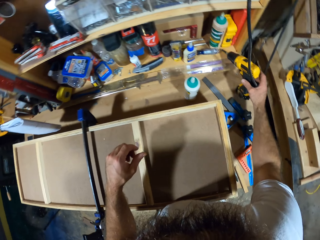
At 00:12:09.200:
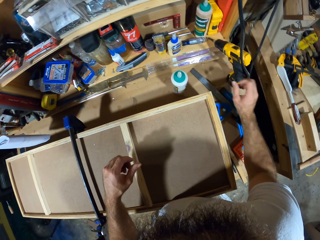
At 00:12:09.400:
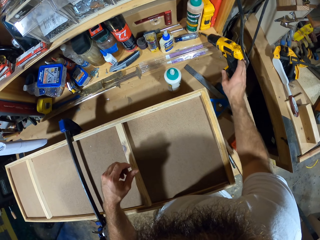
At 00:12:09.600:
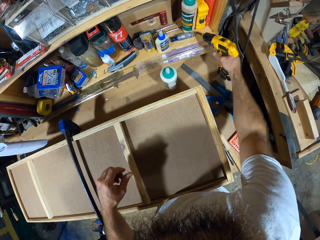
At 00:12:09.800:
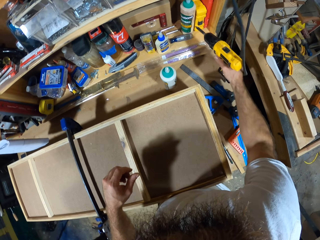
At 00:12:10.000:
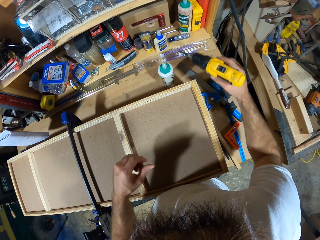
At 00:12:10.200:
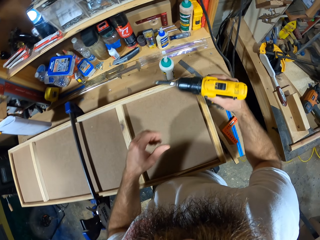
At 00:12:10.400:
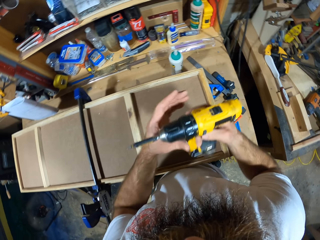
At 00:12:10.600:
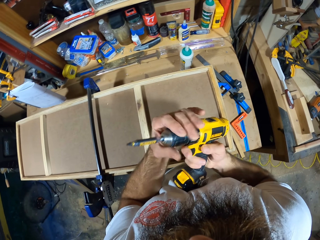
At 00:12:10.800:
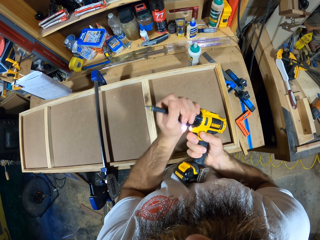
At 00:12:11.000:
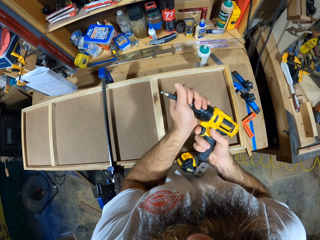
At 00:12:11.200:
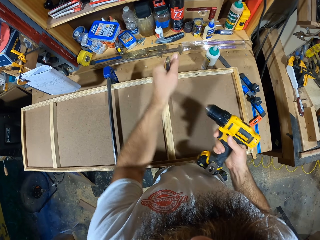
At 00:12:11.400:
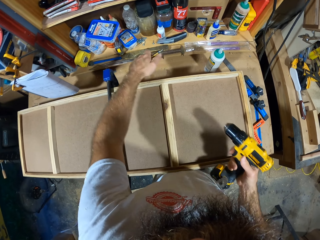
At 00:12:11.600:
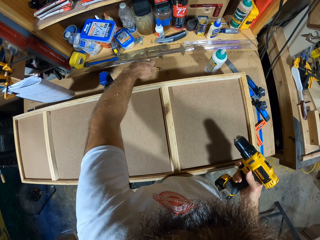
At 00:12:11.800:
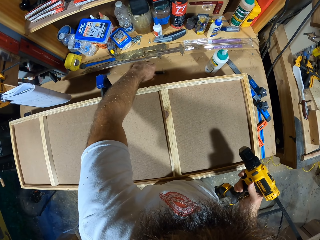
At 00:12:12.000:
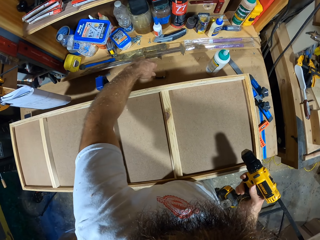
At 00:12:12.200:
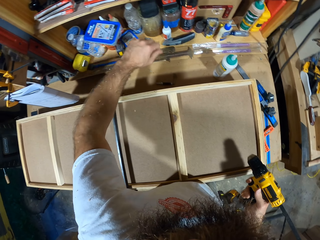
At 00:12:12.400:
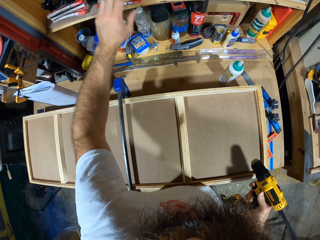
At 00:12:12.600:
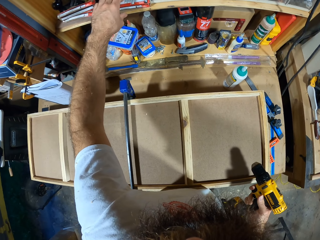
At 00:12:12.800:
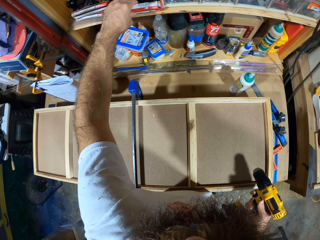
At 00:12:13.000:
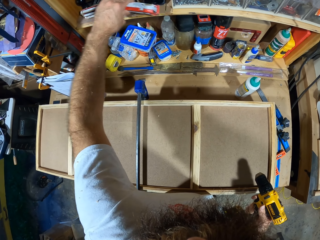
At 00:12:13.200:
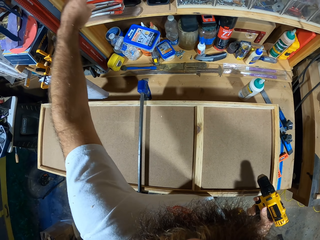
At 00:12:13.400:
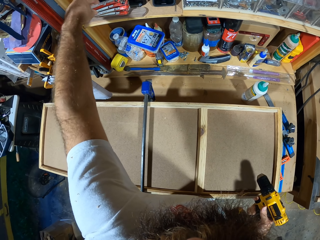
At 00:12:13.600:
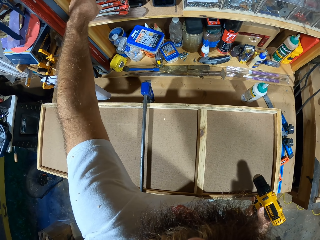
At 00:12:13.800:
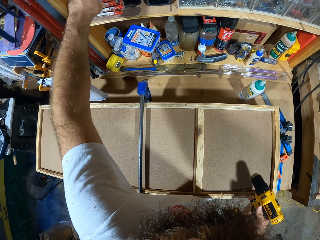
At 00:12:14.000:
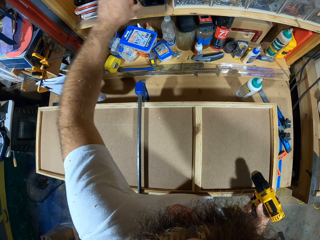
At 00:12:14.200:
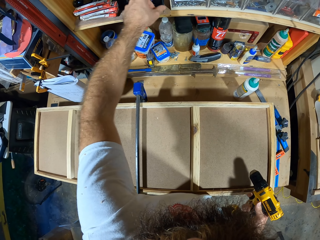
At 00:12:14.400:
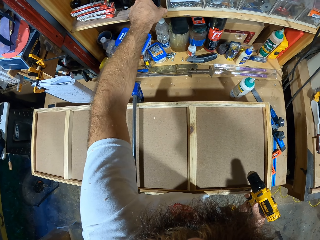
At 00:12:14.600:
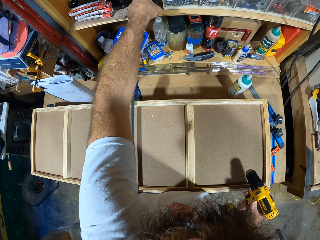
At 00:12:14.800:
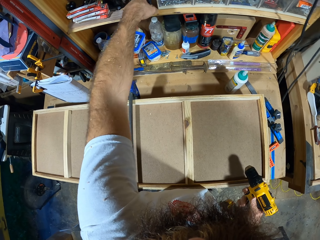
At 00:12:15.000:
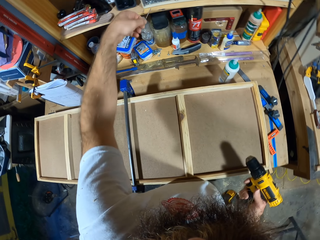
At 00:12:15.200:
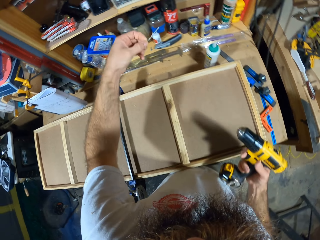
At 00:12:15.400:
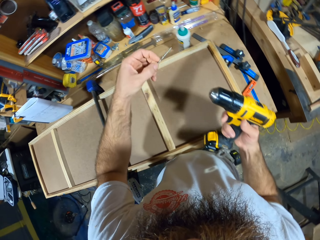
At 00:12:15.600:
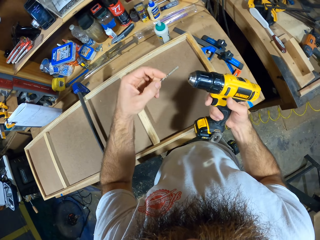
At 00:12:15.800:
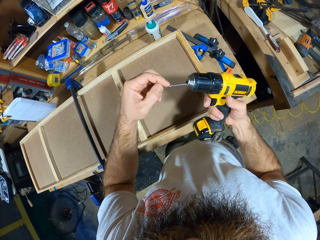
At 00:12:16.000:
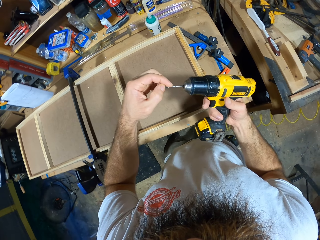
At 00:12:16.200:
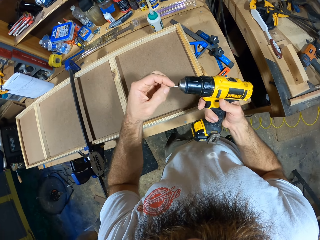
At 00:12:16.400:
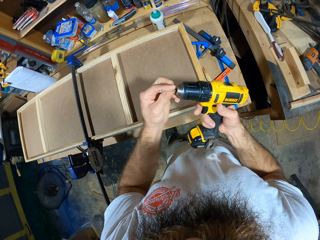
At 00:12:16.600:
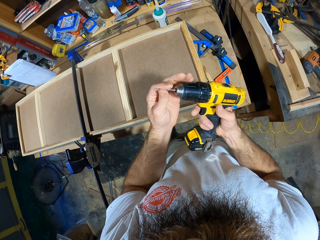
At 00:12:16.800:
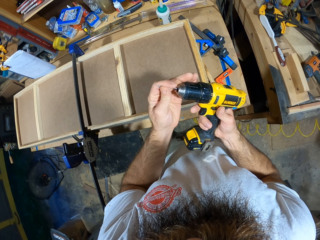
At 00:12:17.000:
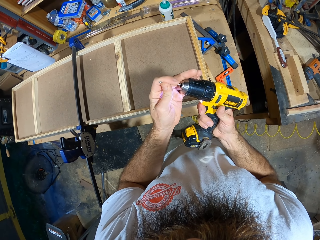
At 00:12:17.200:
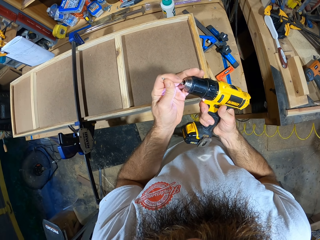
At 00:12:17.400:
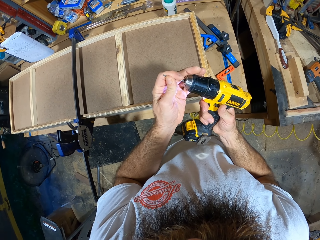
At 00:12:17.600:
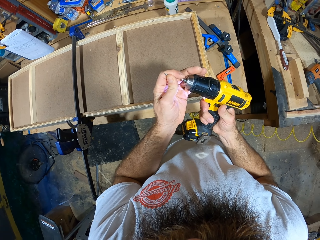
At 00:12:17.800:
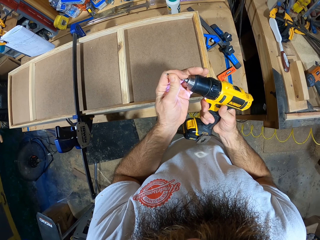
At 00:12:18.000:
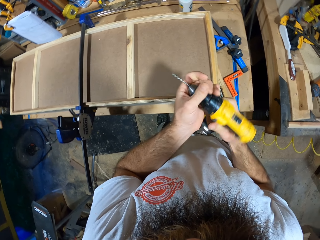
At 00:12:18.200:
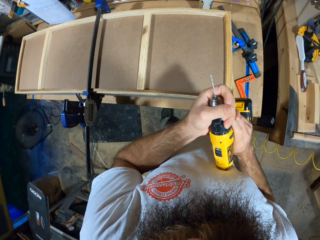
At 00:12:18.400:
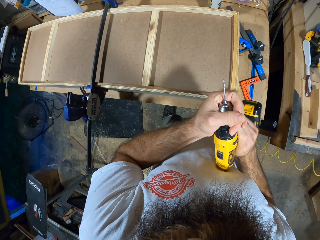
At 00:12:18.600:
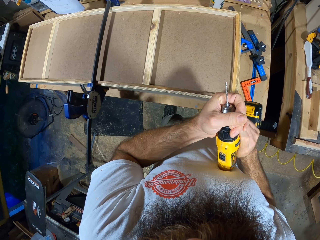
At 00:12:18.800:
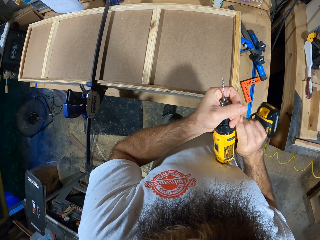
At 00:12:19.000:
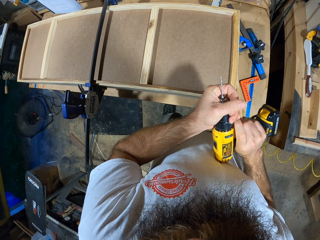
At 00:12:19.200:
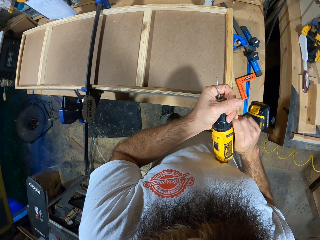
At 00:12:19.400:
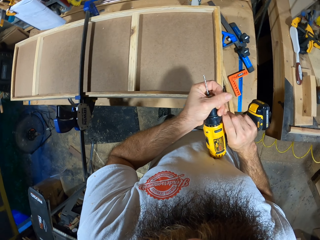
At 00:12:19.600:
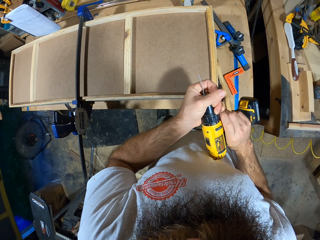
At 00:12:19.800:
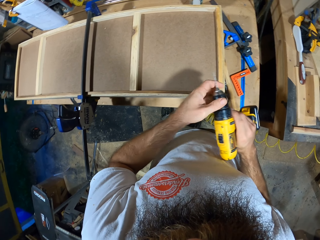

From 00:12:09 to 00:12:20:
The camera wearer picks up a drilling machine or hand drill on the workbench with his right hand. He removes the drilling machine's needle from the clutch collar with his left hand. He drops the drilling machine's needle on the workbench with his left hand. He shifts a box on the shelf with his left hand. He places the box on top of others. He picks up another needle from the shelf on the workbench with his left hand. He inserts the needle in the drilling machine in his right hand with his left hand. He examines the hand drill.

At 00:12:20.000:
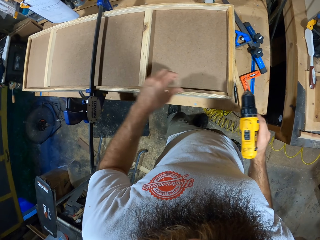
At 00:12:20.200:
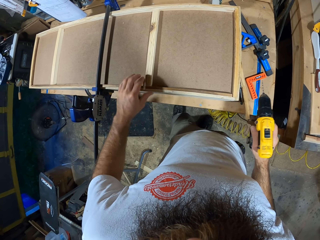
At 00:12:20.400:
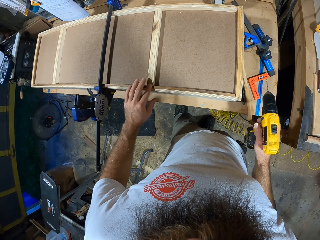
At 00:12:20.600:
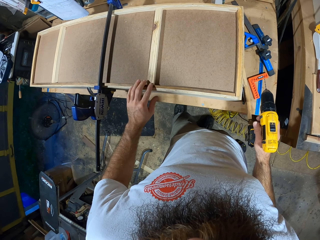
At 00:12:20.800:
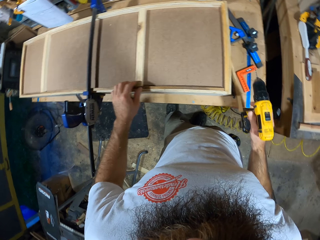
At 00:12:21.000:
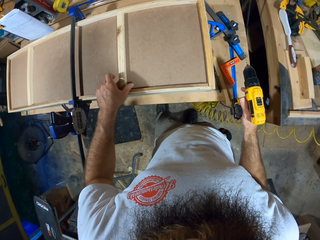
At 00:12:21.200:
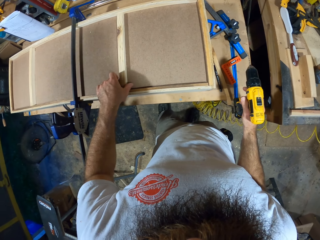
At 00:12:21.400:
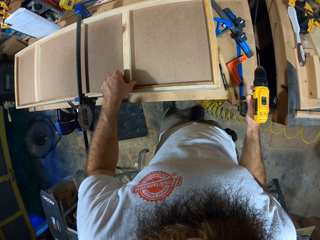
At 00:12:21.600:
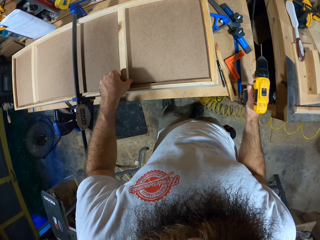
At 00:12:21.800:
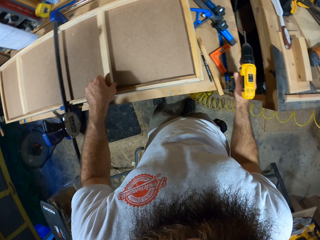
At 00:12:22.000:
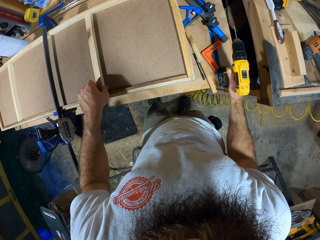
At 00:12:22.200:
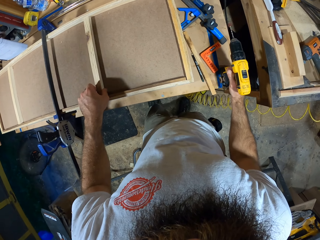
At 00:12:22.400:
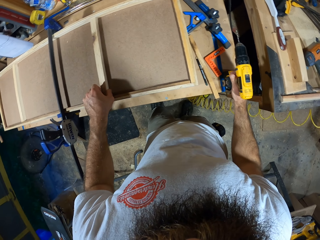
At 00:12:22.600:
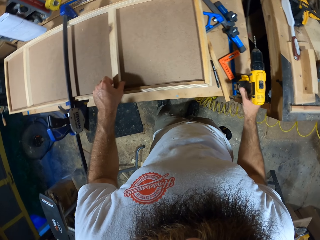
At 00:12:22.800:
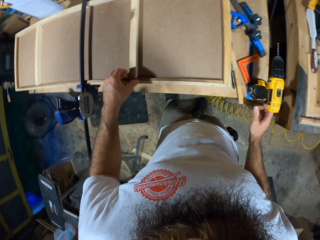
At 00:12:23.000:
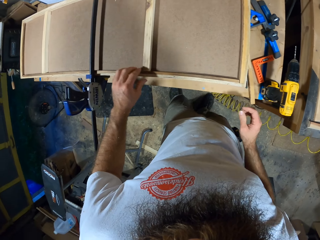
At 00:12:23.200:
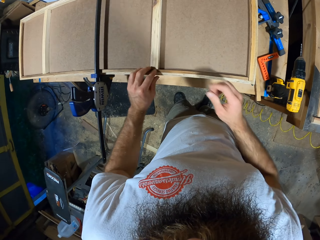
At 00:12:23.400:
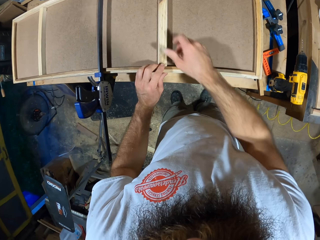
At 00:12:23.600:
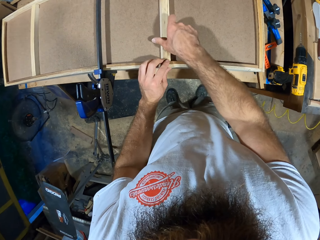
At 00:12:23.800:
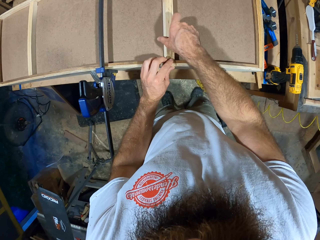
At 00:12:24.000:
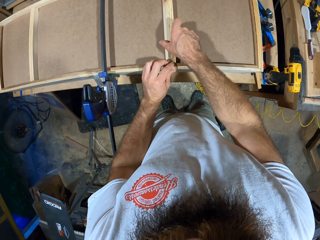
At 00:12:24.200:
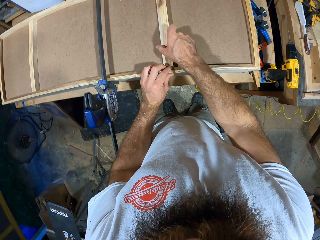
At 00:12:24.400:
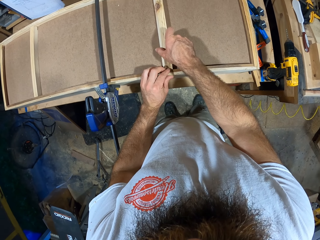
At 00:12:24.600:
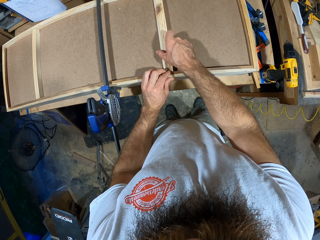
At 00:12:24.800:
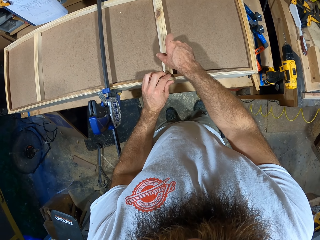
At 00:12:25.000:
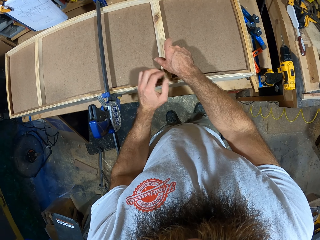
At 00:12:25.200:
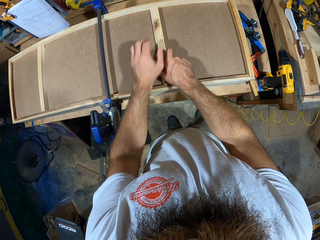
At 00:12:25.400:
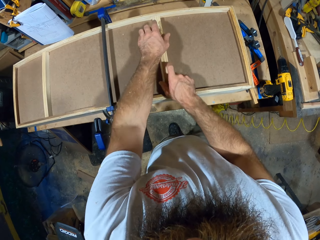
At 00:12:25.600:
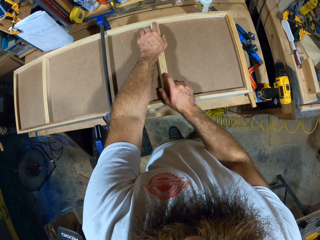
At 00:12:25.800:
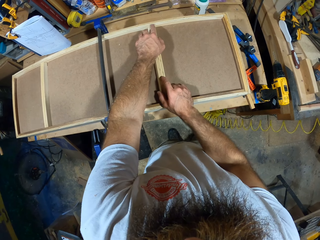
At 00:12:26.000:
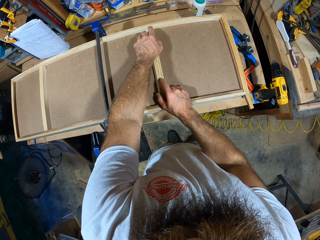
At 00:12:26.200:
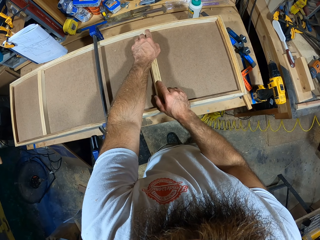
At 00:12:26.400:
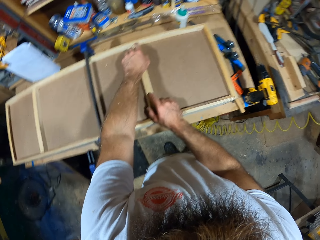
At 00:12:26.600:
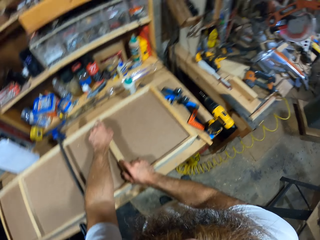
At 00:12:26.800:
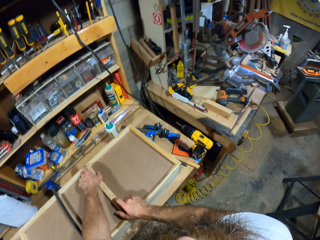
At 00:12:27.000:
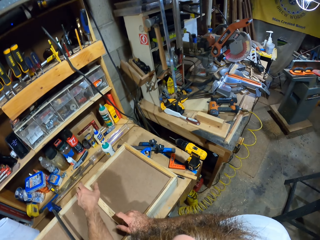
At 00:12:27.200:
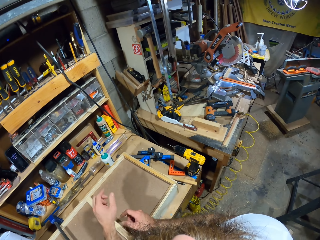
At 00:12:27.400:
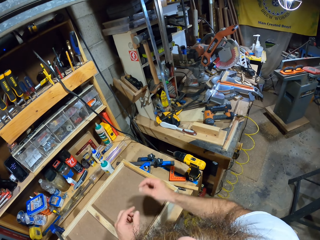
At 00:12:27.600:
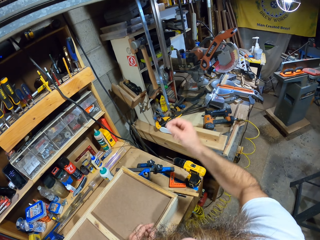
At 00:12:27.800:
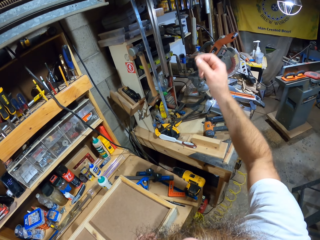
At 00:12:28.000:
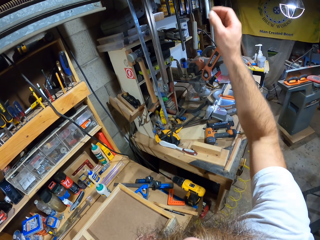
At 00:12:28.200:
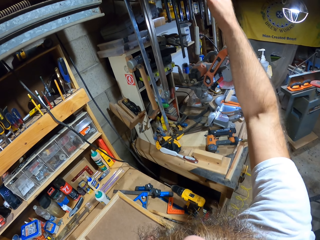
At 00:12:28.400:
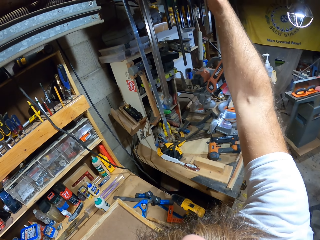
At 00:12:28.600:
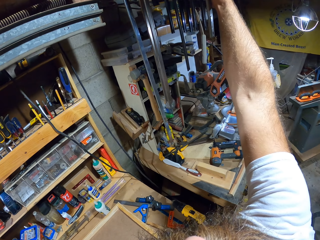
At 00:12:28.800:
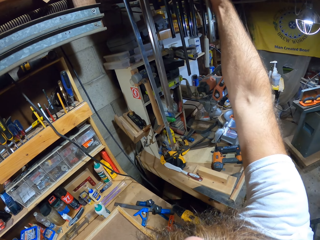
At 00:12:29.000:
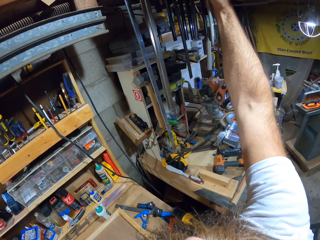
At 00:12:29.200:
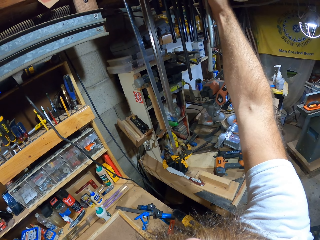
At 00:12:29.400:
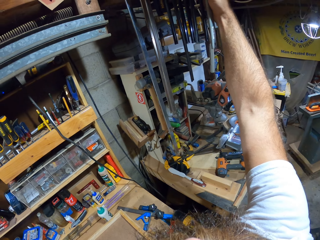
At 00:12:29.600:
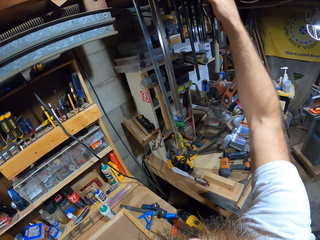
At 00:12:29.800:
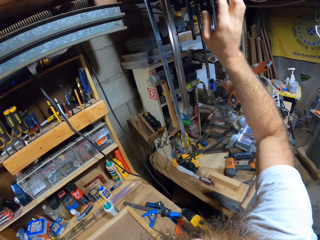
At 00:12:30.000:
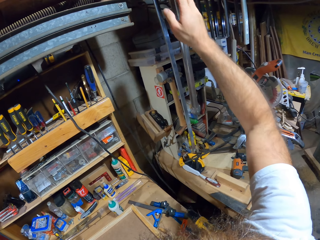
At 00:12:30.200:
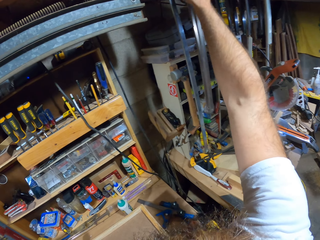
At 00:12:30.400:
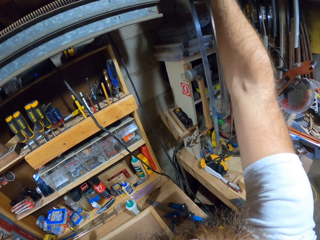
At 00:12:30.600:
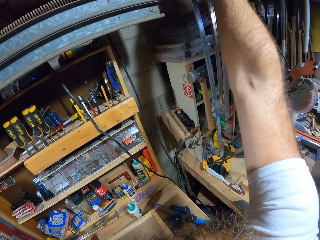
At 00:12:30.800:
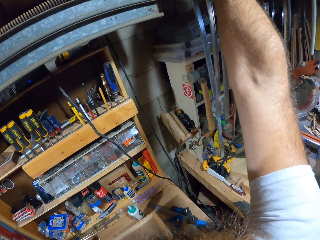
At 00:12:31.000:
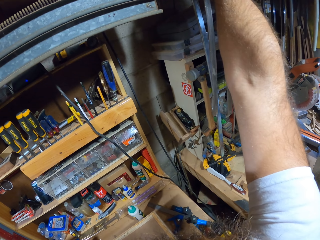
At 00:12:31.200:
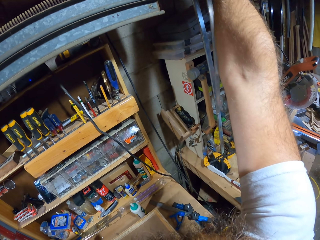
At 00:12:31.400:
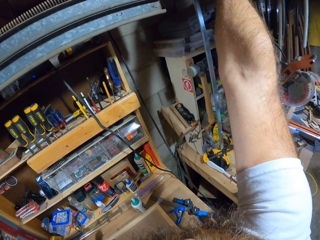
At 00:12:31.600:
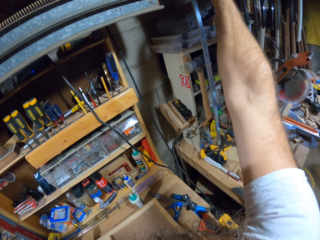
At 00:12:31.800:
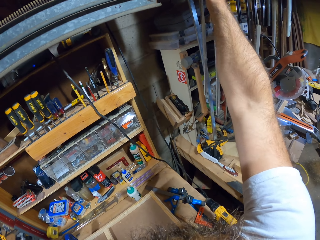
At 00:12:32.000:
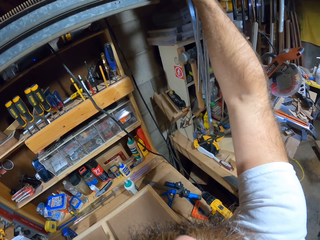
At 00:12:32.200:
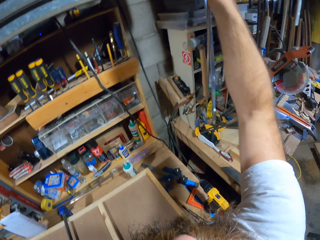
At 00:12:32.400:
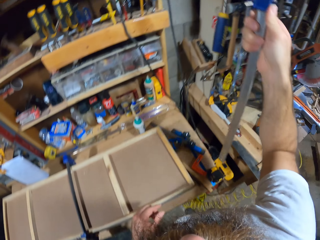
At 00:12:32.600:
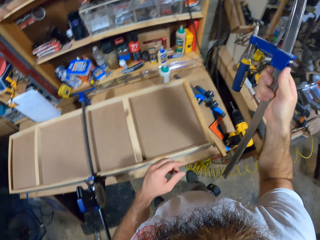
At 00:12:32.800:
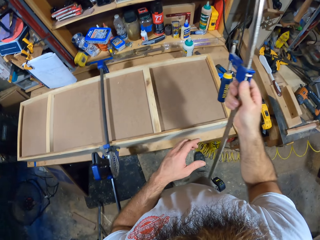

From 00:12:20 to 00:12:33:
The camera wearer places his left hand on the other plank. He drops the drilling machine on the workbench with his right hand. He adjusts the other plank on the wooden structure with his right hand. He adjusts the other plank with both hands. He raises his right hand. He touches a clamp with his right hand, and takes another clamp with his right hand.
